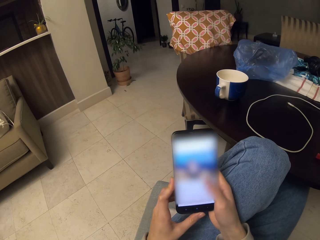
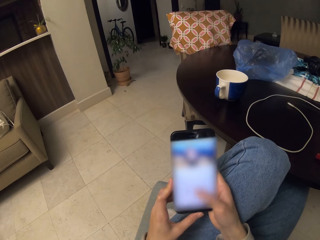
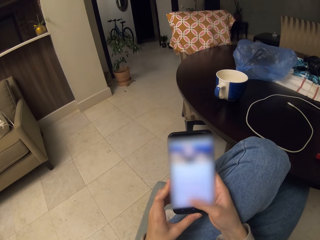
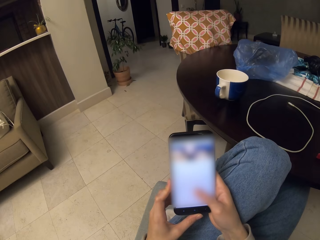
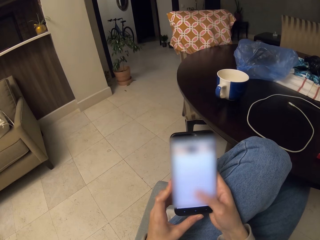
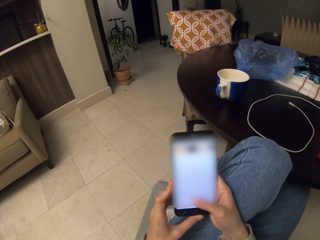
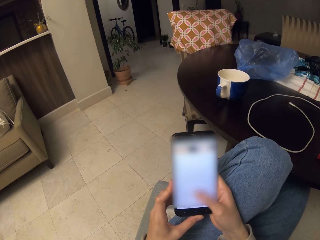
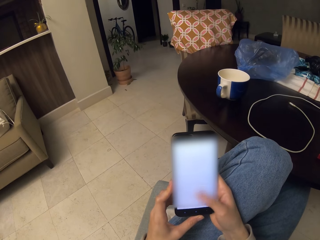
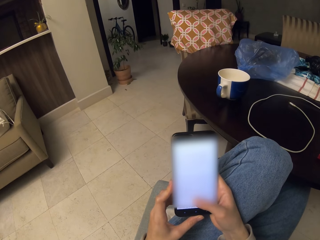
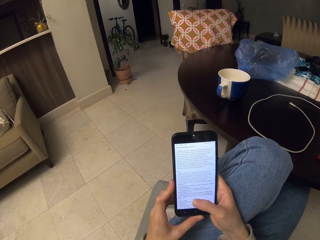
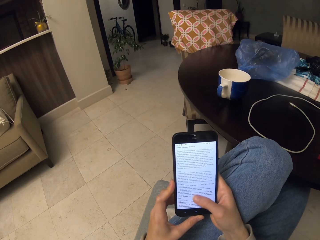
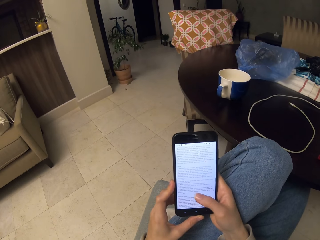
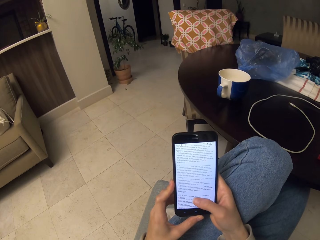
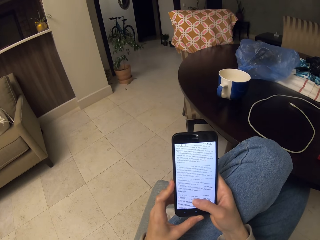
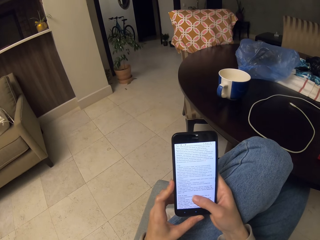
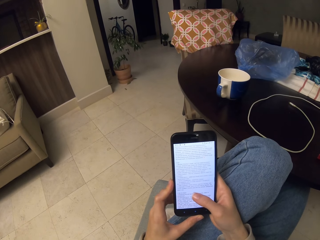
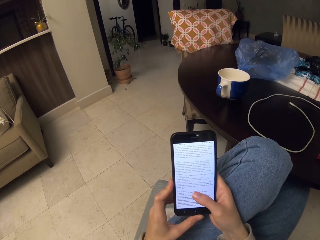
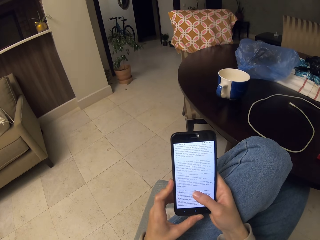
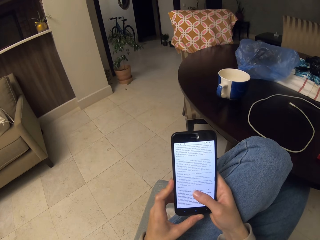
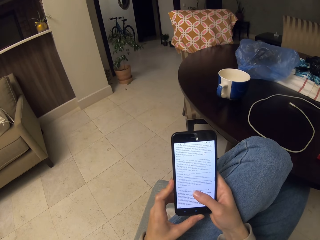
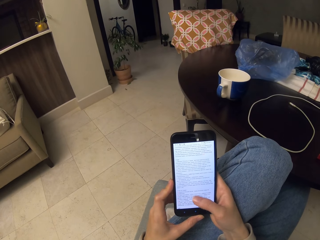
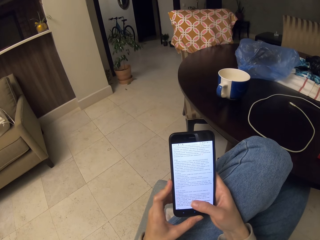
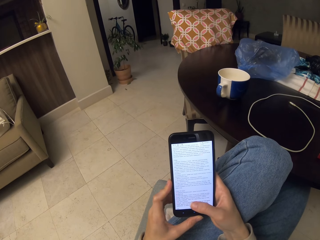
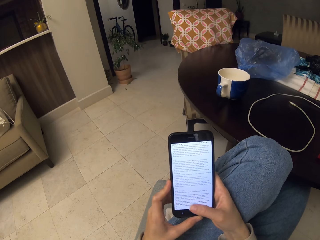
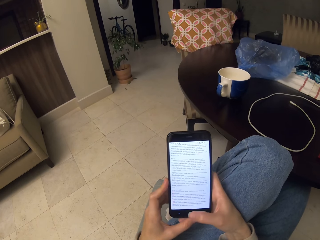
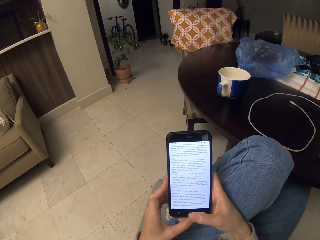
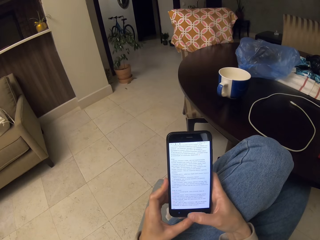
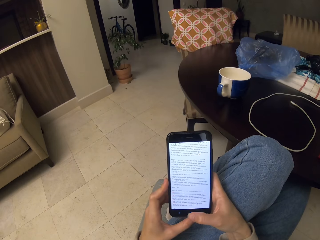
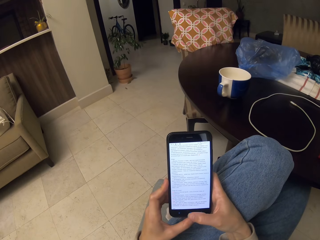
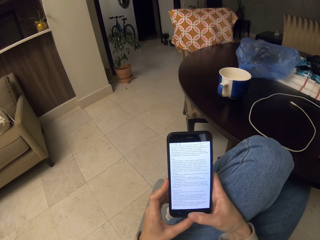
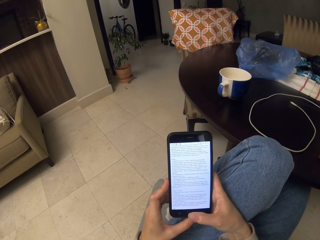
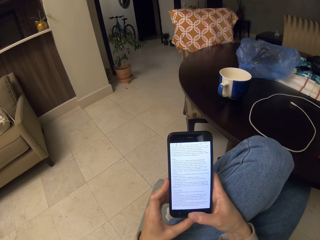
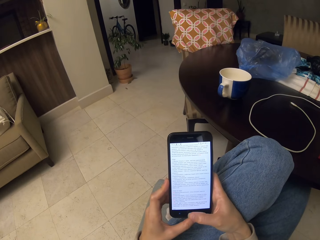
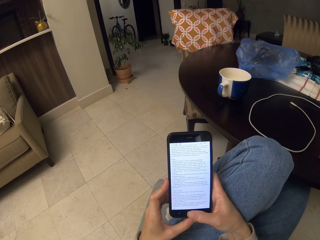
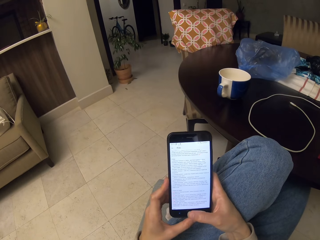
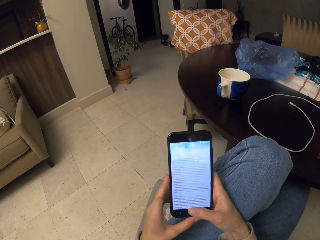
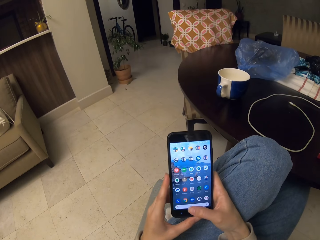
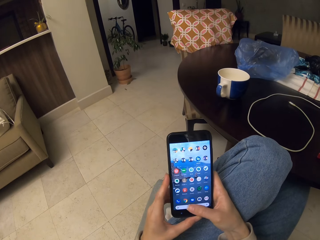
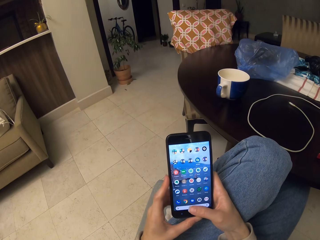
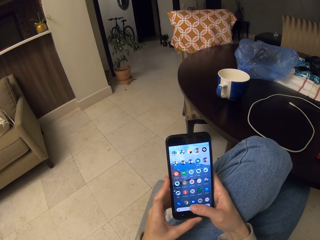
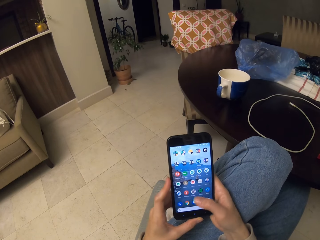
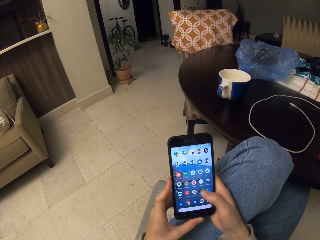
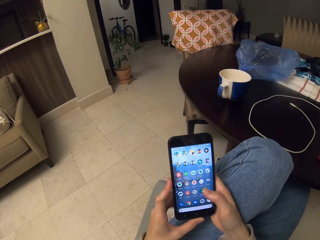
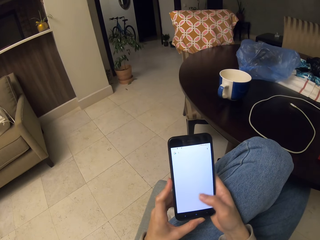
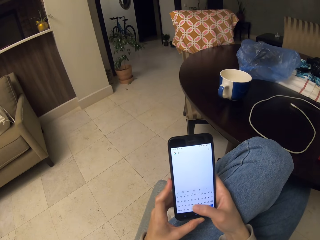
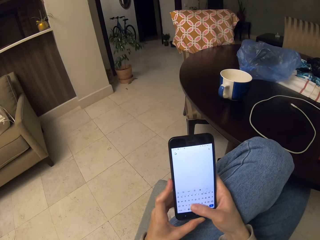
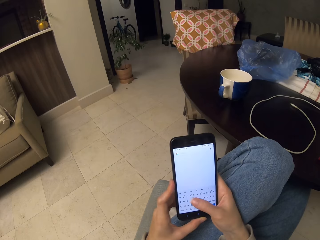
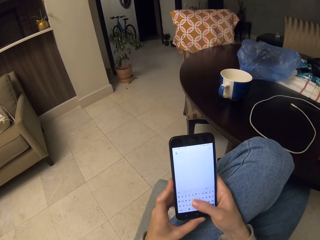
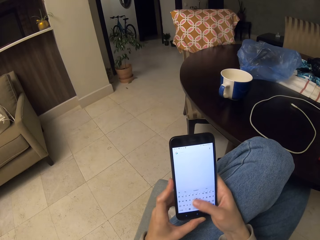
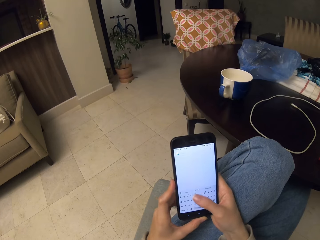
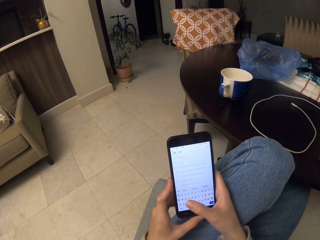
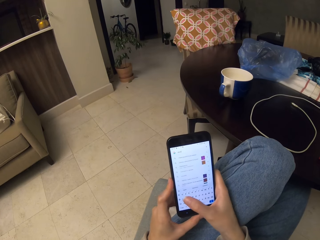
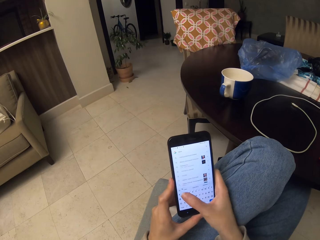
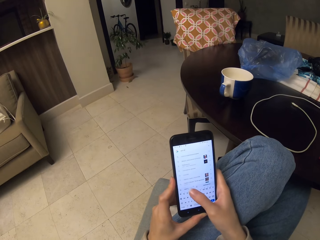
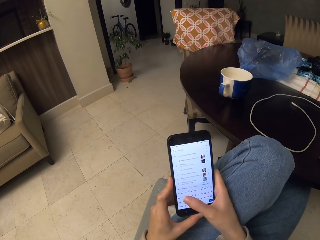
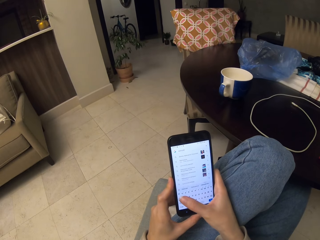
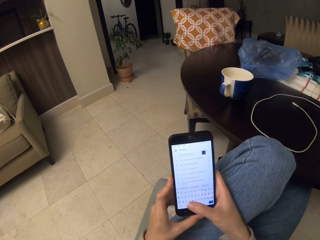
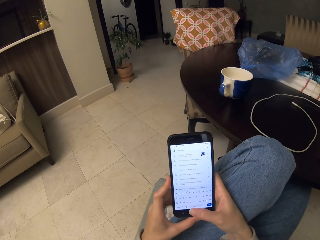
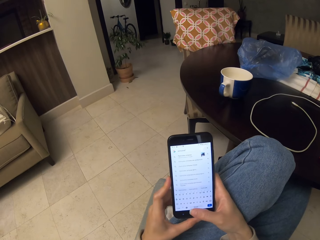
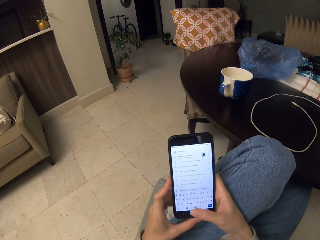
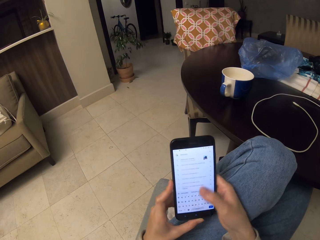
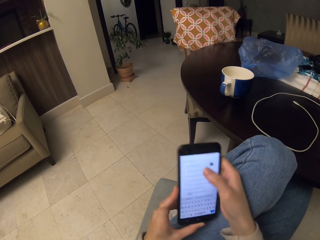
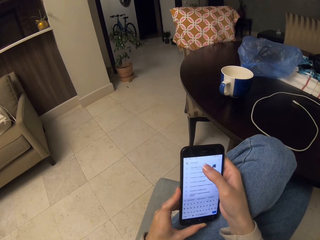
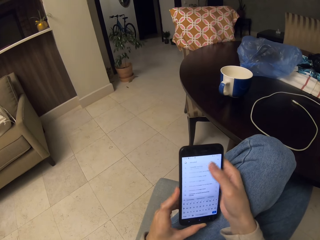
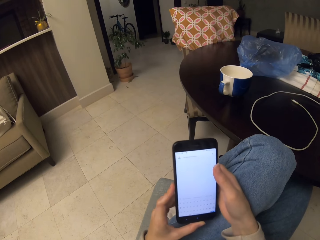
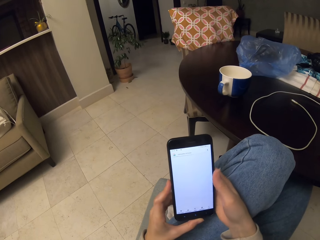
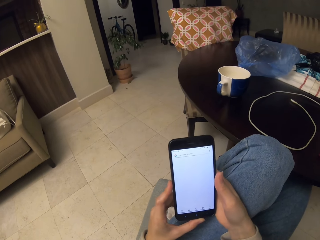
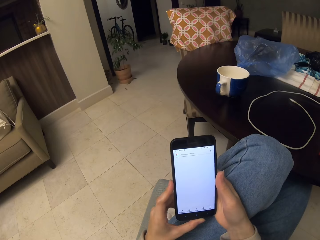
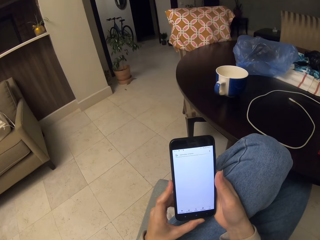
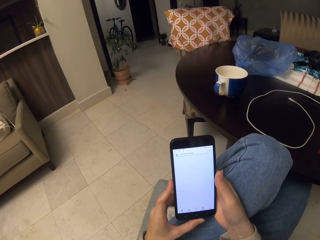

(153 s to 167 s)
The camera wearer reads. They scroll through the phone.

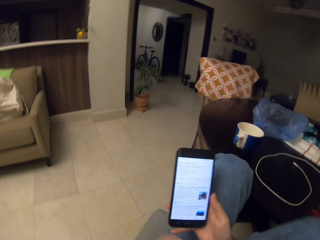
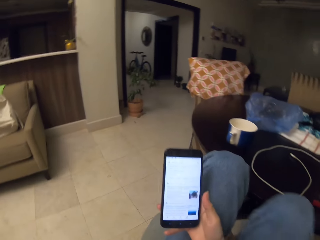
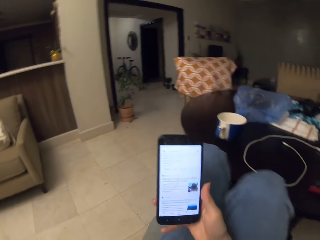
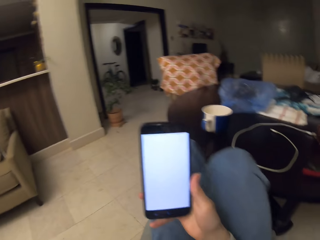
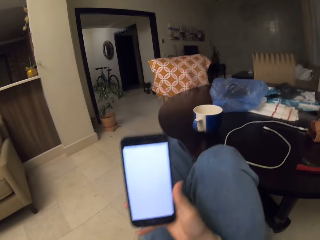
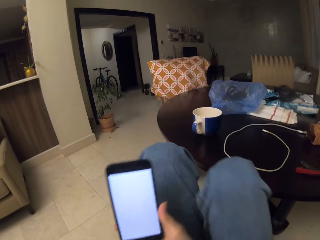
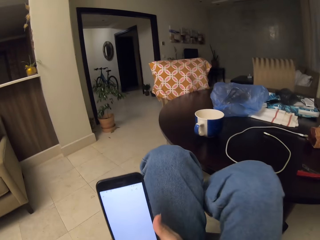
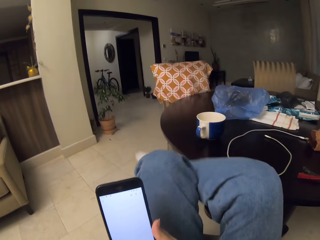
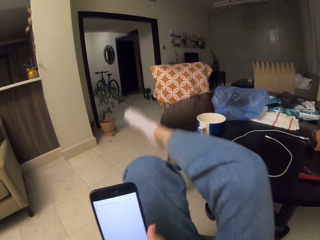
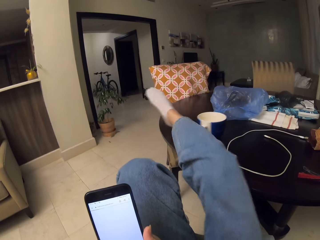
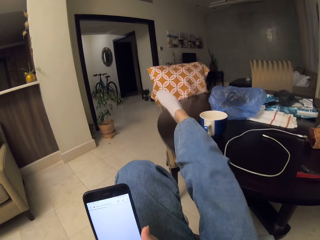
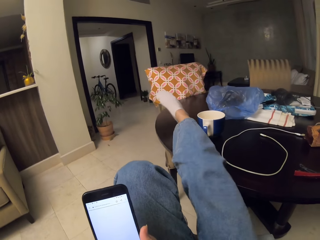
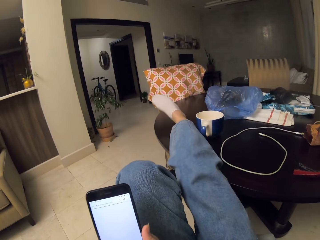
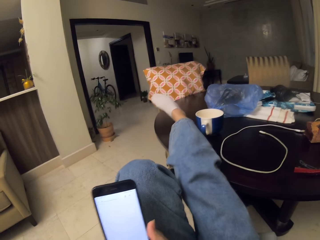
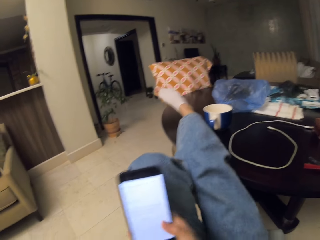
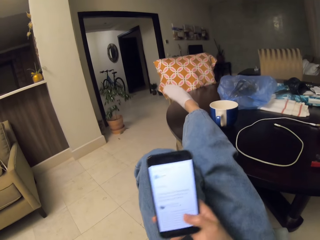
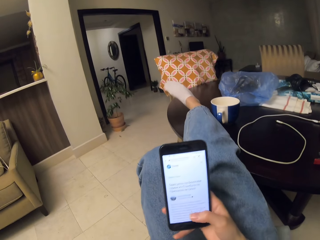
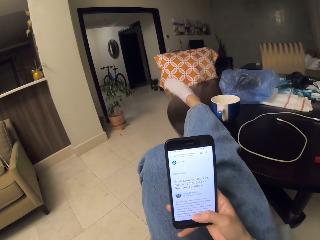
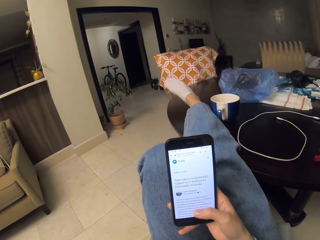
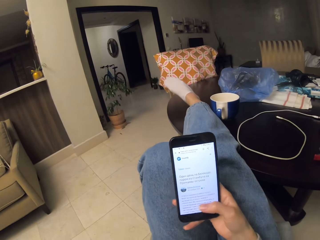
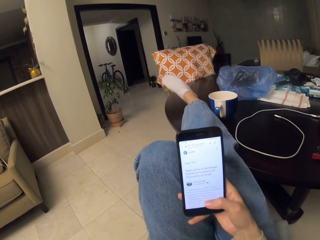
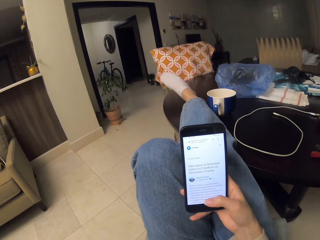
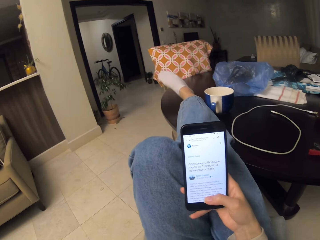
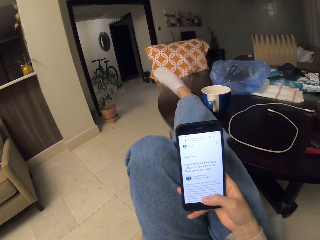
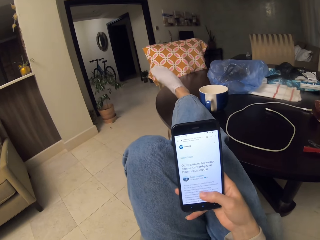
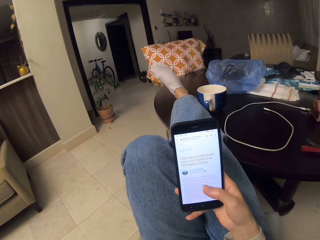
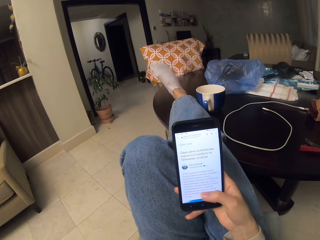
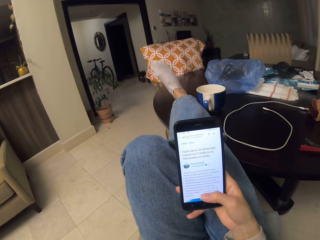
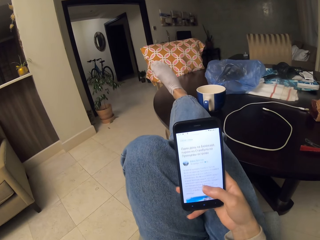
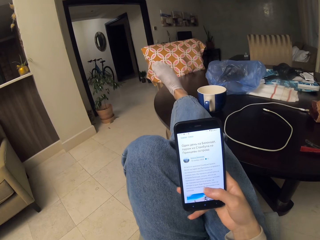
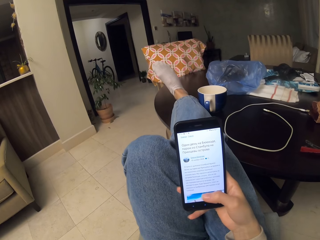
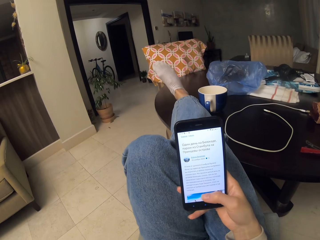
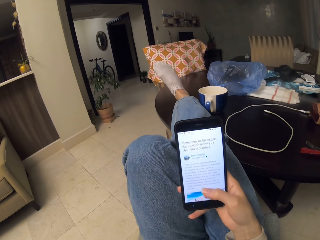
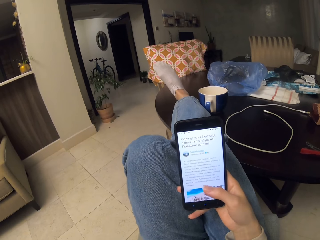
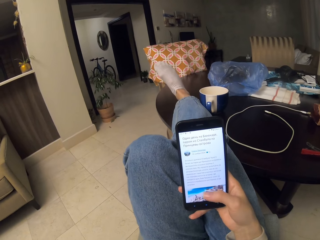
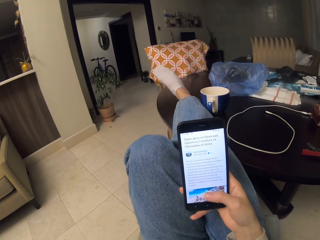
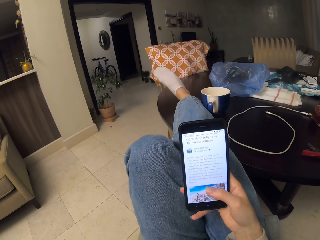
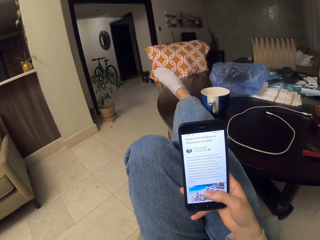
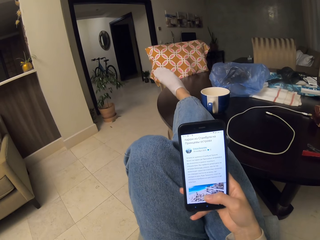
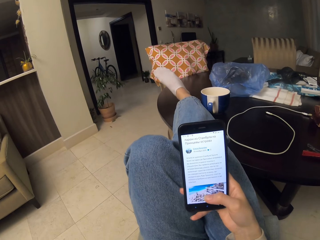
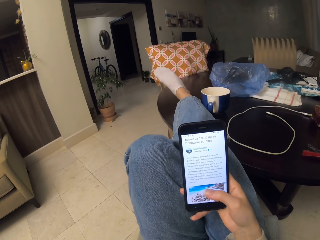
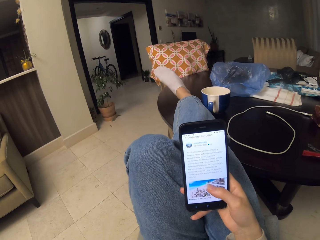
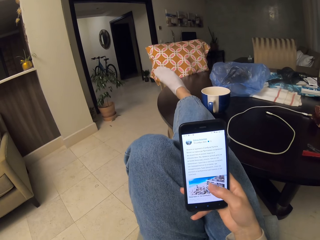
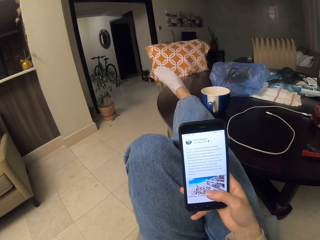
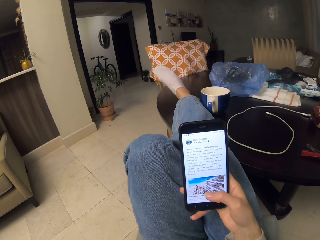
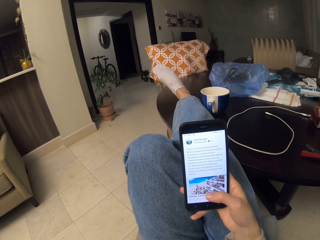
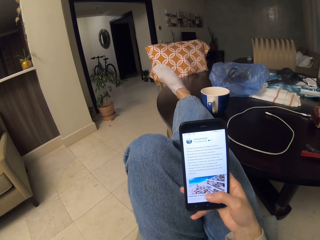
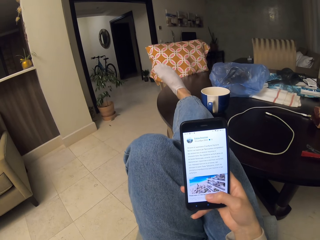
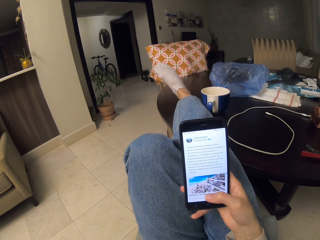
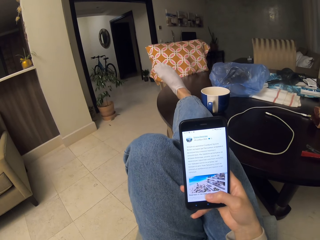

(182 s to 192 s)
The camera wearer stretches the right leg. They use the phone.
